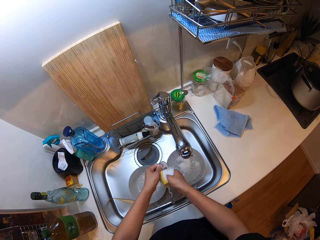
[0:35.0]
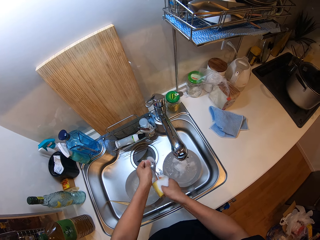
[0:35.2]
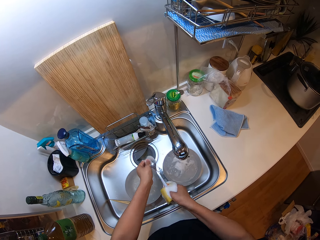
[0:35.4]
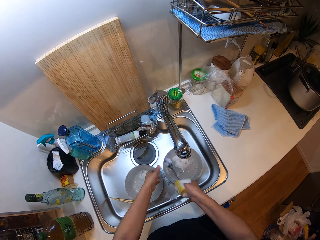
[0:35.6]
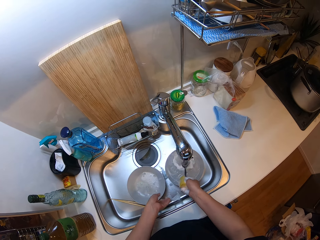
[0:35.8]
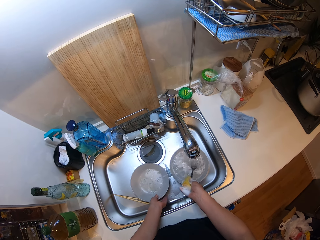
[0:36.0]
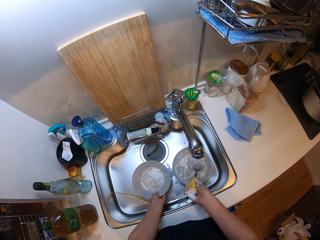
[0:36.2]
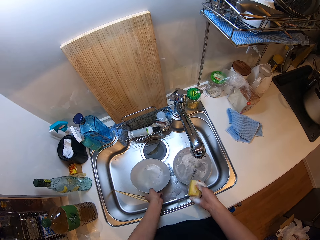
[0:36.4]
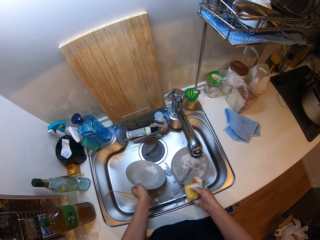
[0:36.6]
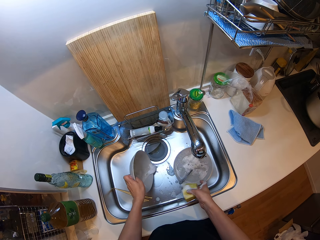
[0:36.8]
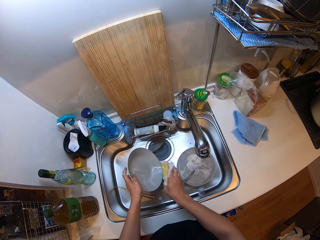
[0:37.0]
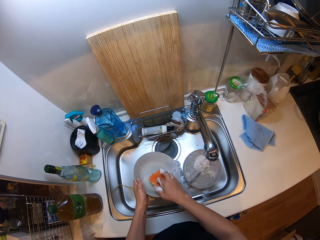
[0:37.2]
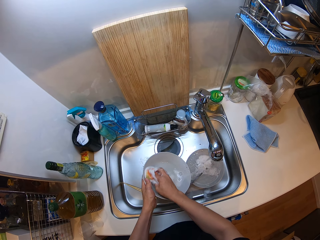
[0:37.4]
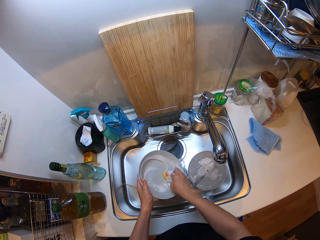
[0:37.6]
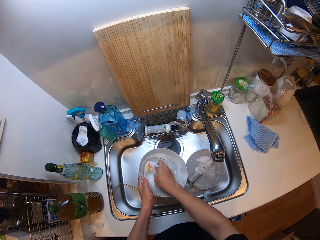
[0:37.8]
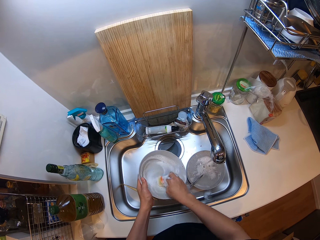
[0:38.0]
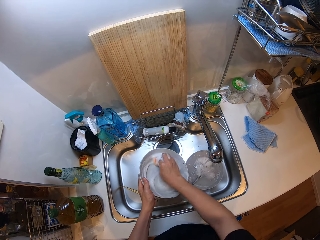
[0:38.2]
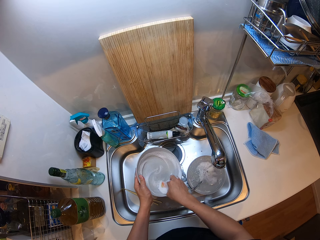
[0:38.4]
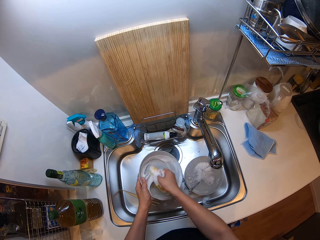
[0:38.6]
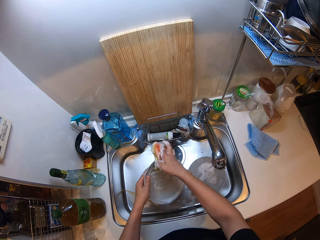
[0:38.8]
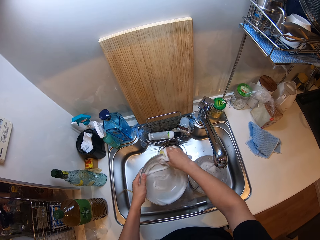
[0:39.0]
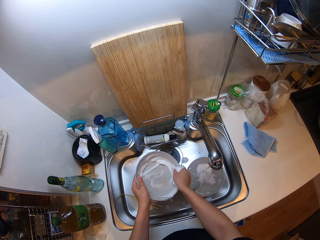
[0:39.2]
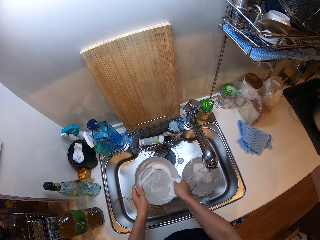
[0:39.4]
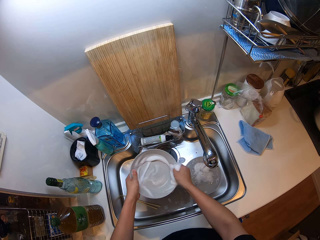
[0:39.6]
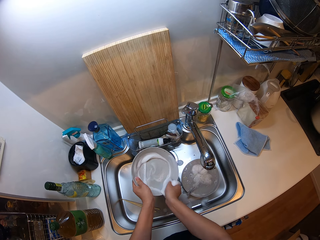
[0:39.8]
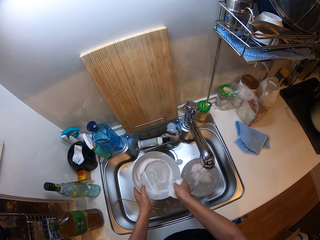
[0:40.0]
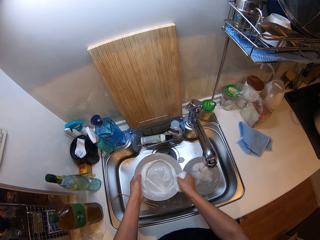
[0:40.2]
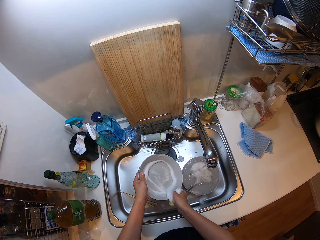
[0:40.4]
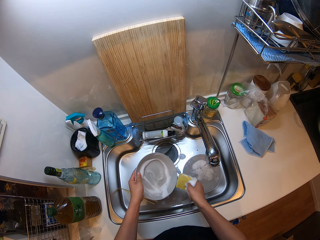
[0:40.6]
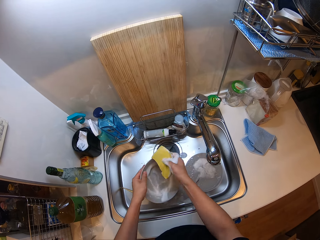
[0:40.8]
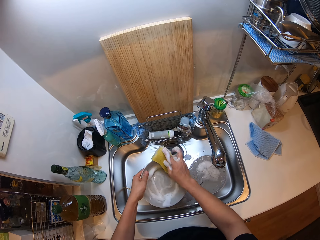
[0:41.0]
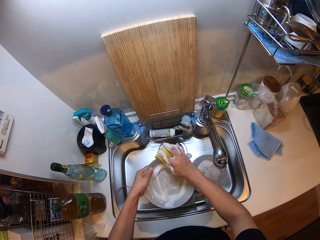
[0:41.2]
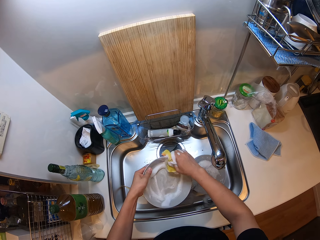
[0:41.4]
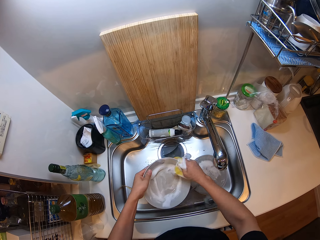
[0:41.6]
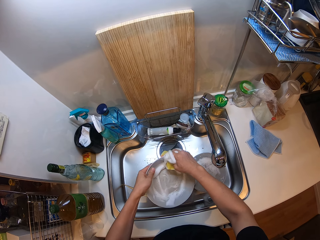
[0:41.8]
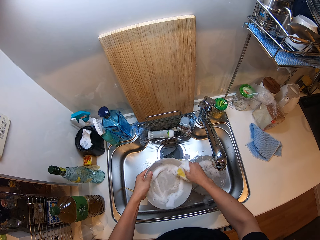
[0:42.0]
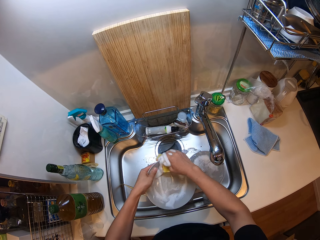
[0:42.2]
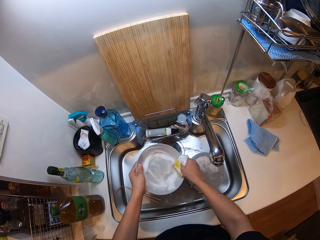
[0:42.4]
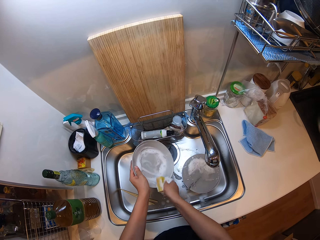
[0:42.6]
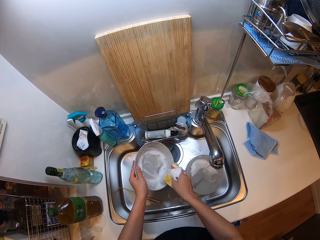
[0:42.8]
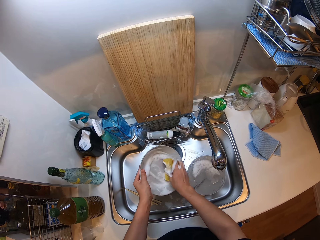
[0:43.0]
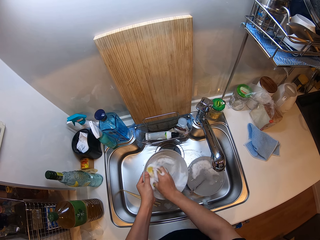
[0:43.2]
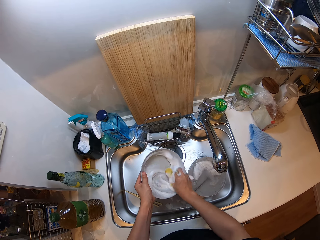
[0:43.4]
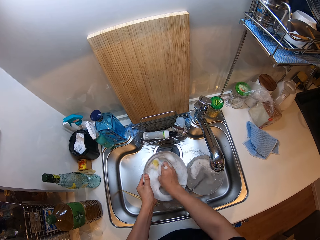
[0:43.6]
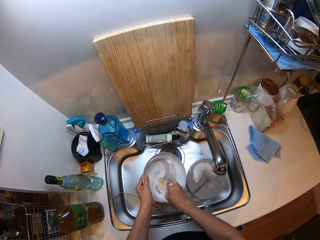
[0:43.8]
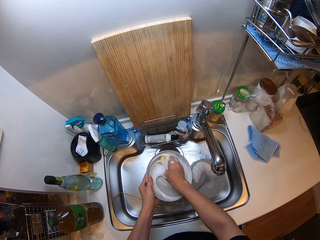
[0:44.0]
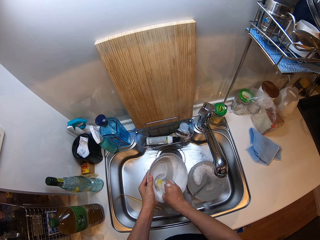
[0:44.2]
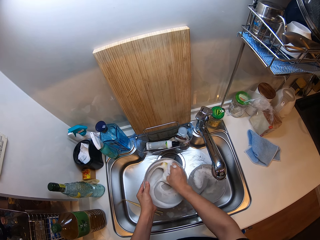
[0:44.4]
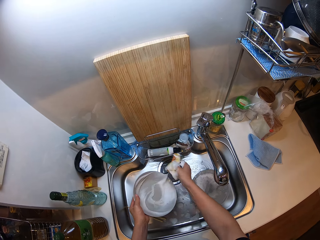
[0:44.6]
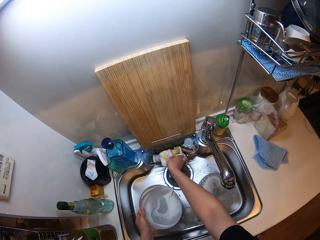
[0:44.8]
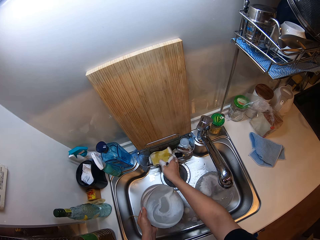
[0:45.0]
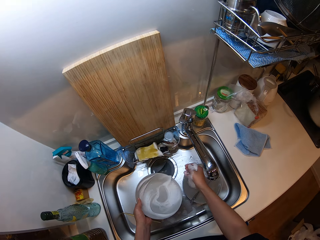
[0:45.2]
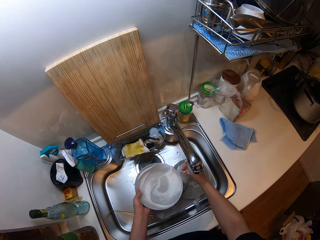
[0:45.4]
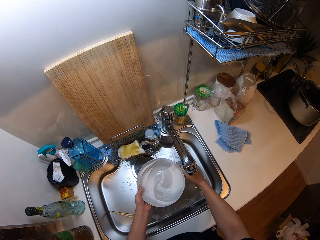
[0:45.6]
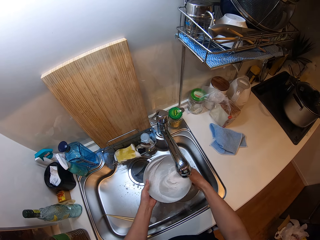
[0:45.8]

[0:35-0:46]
The camera wearer drops the spoon in the plate in the sink with his right hand. He picks a plate from the kitchen sink with his left hand. He washes the plate in the sink with the sponge in his right hand. He drops the sponge in the sponge holder with his right hand. He rinses the plate with both hands. He rinses his hand in the sink.

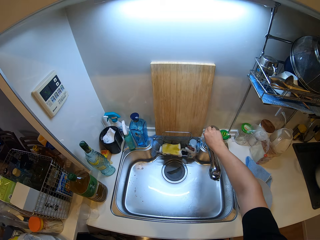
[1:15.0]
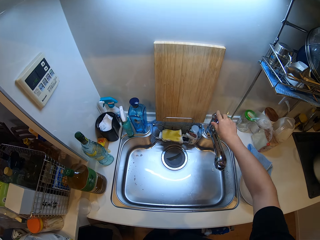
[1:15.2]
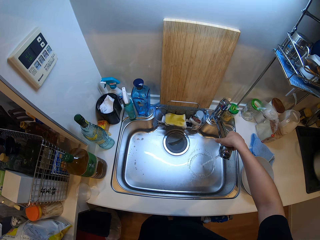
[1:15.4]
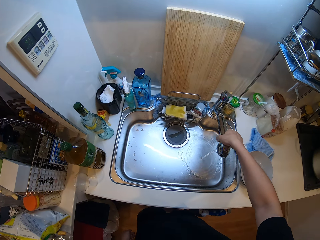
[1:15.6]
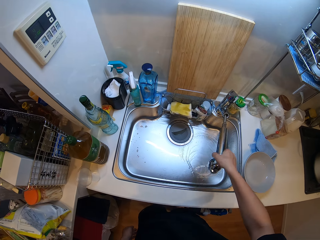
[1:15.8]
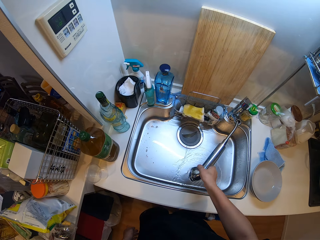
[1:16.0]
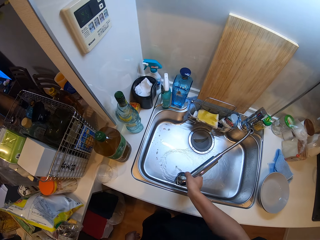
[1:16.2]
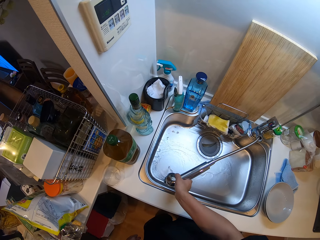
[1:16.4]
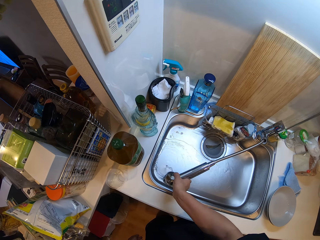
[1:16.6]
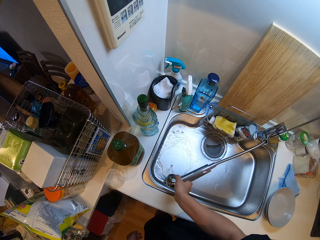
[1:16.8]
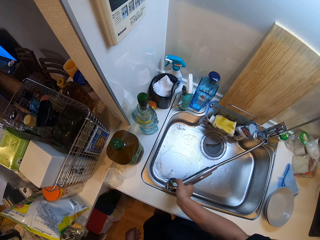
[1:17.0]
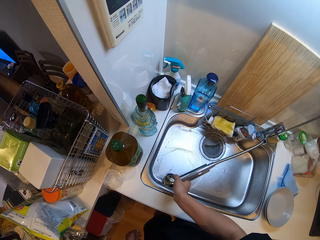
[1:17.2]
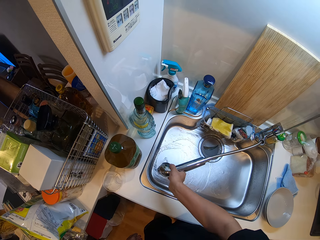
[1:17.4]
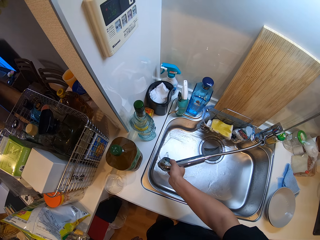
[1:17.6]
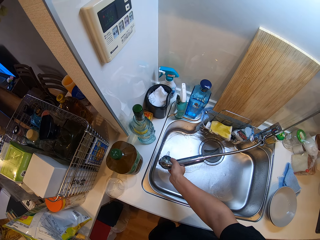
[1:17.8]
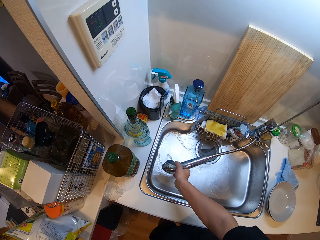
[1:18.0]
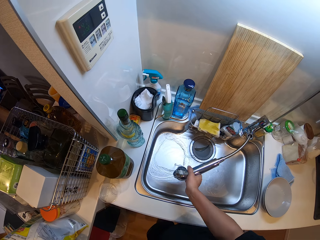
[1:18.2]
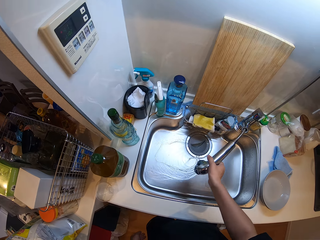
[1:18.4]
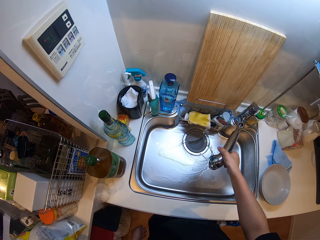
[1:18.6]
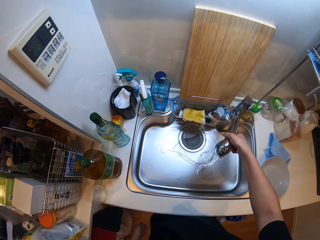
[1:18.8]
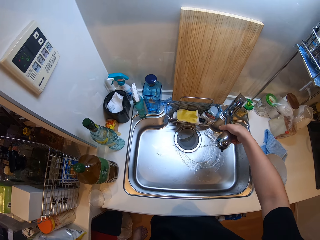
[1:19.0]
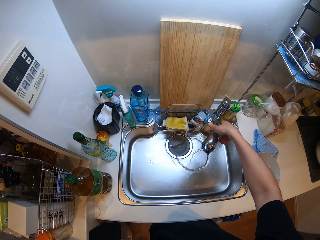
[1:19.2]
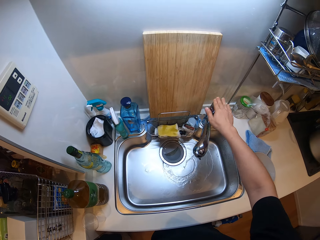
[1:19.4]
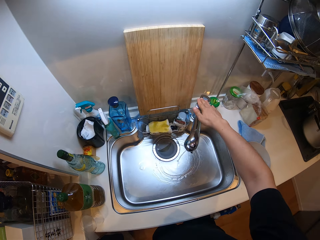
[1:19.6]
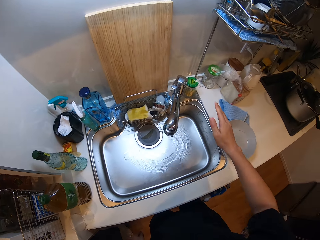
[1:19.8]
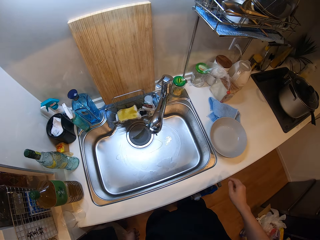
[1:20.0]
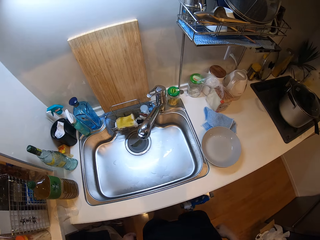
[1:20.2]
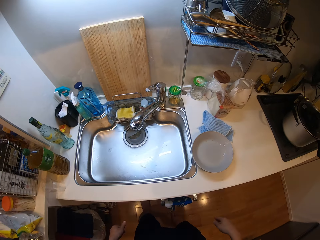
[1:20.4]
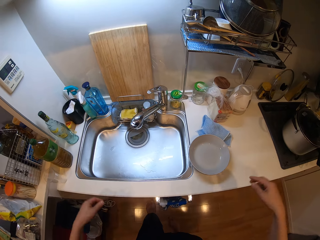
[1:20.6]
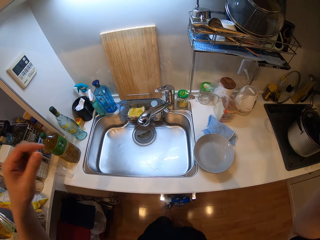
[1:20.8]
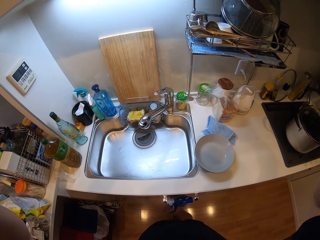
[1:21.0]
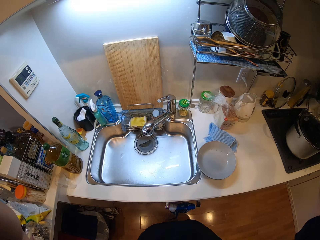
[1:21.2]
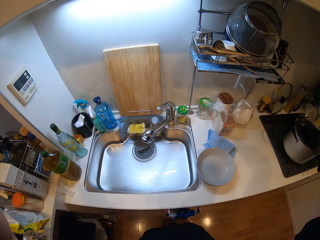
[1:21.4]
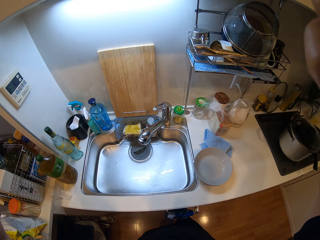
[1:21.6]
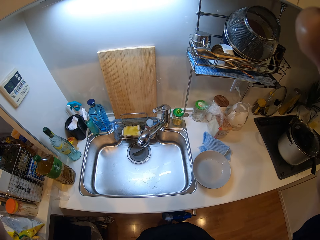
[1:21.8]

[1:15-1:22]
The camera wearer opens the tap or faucet with his right hand. He pulls the tap with his right hand. He rinses the kitchen sink with clean water with the spray tap in his right hand. He releases the spray tap in his right hand. He pushes back the faucet. He closes the tap with his right hand. He moves backwards. He raises his hands. He fixes the camera on the head.
